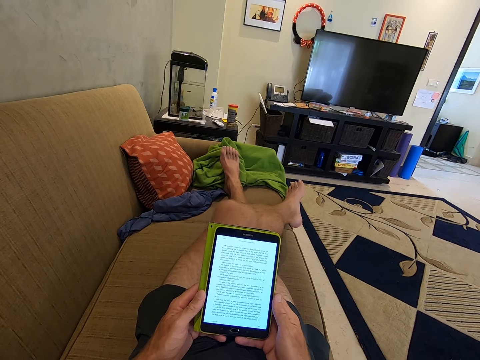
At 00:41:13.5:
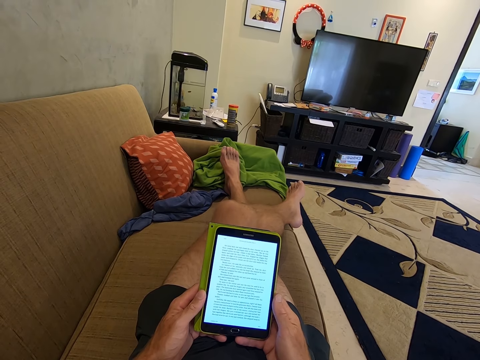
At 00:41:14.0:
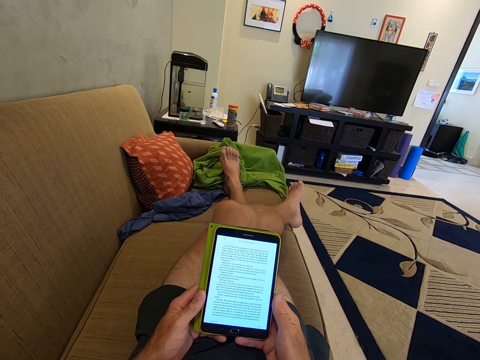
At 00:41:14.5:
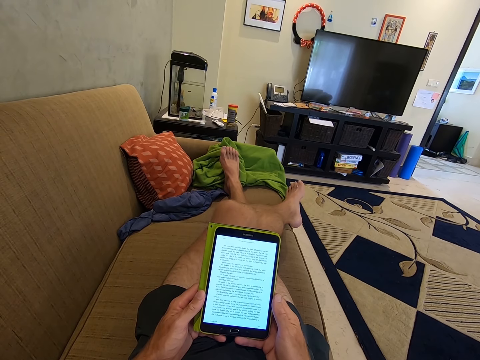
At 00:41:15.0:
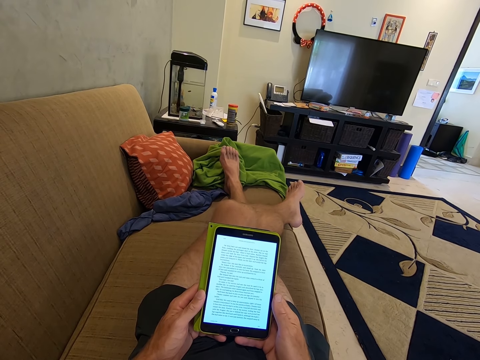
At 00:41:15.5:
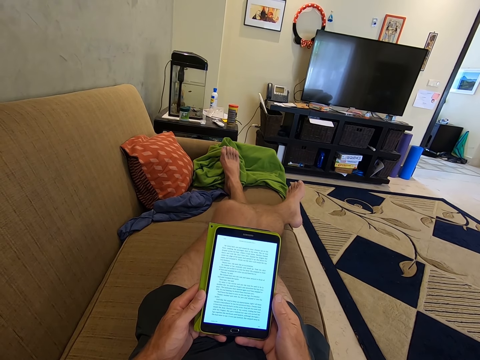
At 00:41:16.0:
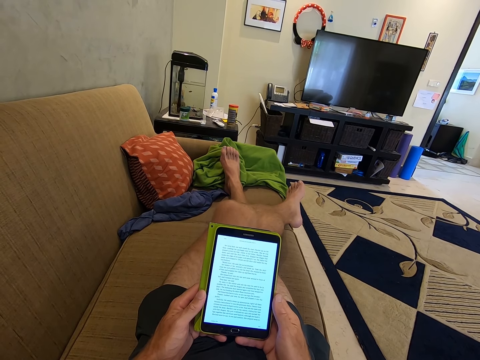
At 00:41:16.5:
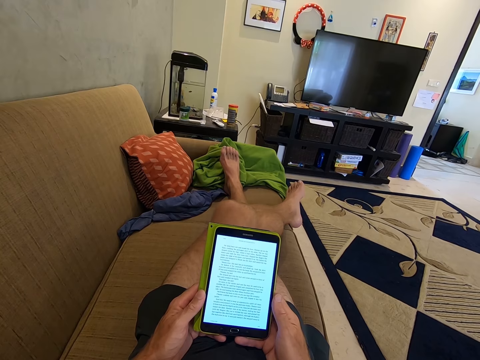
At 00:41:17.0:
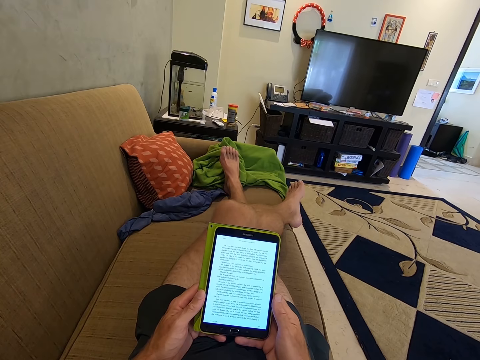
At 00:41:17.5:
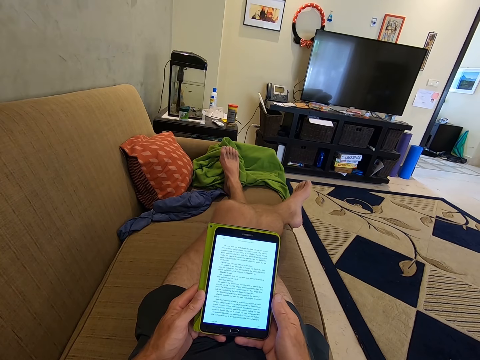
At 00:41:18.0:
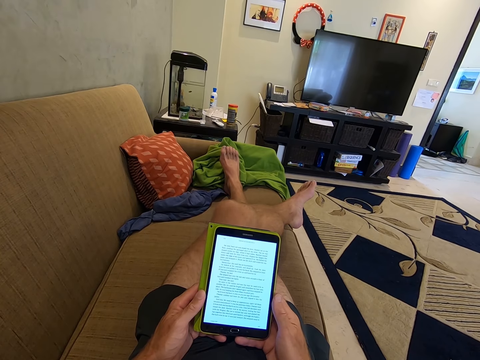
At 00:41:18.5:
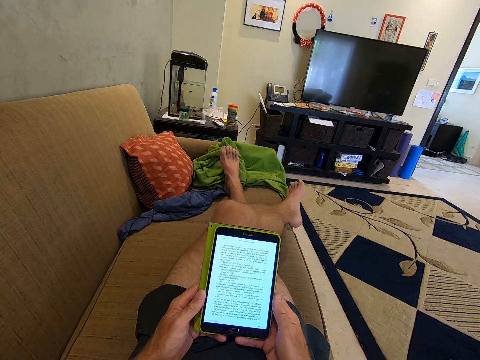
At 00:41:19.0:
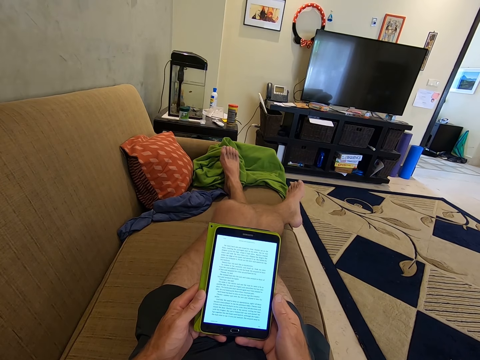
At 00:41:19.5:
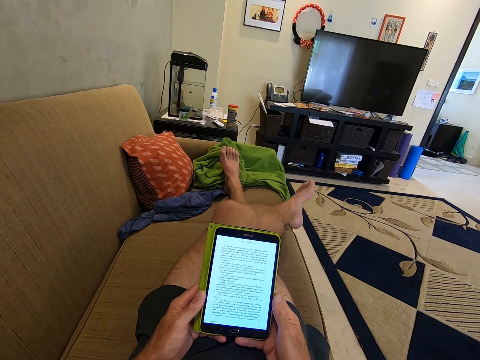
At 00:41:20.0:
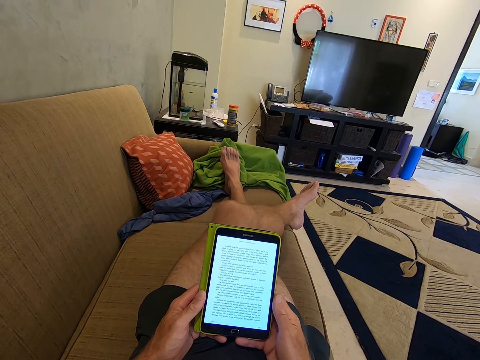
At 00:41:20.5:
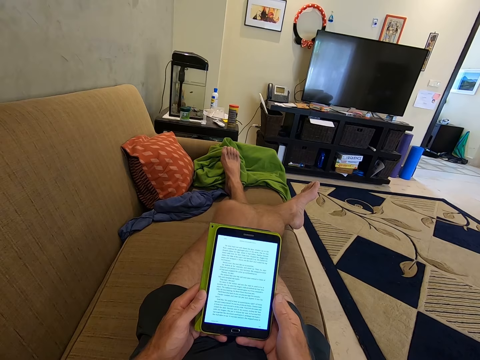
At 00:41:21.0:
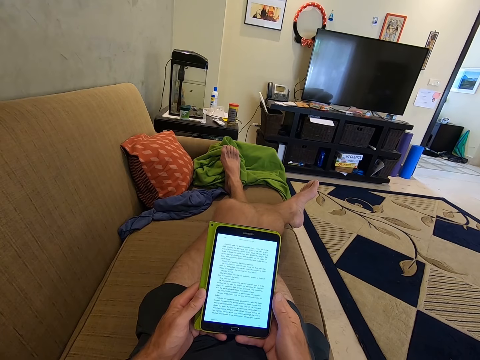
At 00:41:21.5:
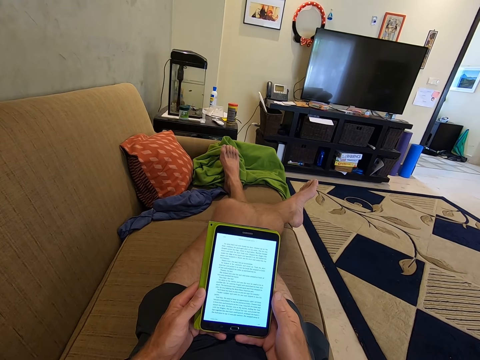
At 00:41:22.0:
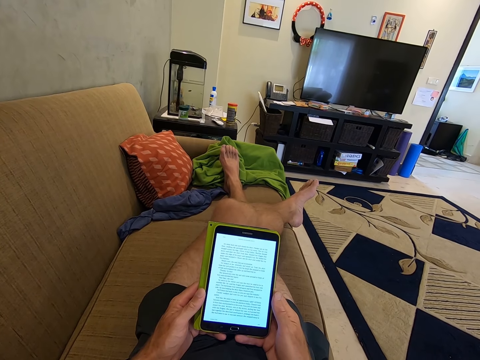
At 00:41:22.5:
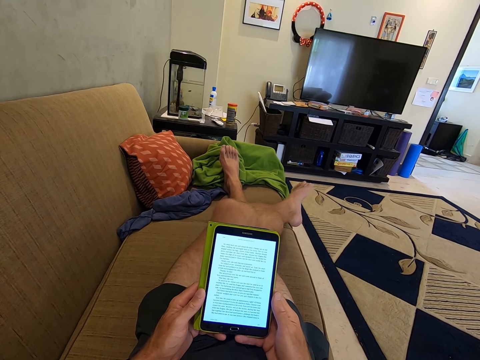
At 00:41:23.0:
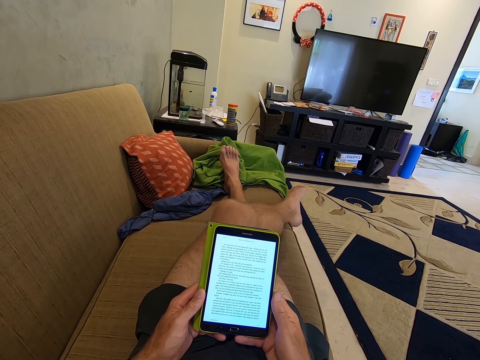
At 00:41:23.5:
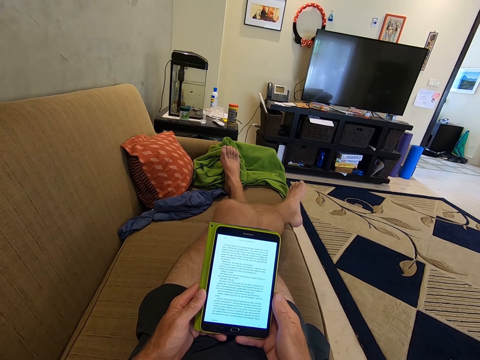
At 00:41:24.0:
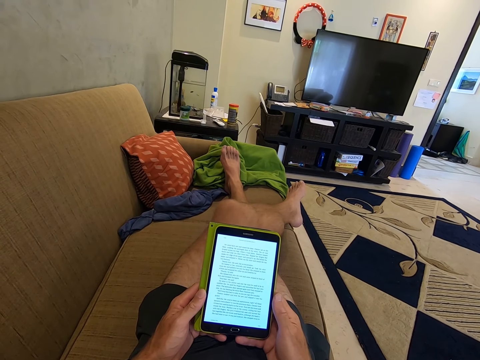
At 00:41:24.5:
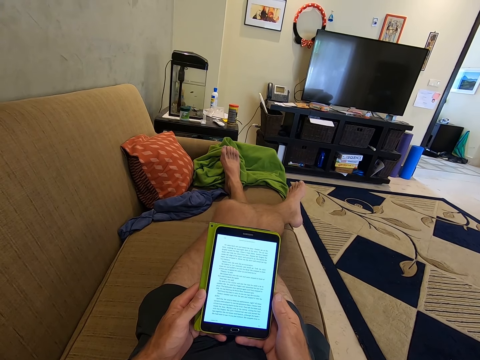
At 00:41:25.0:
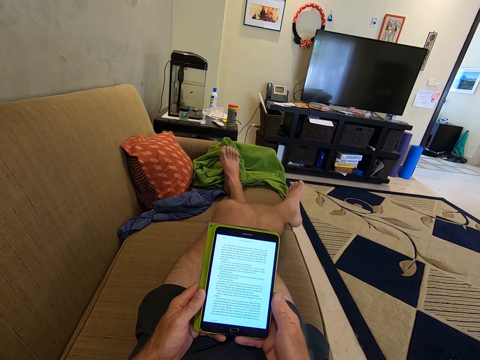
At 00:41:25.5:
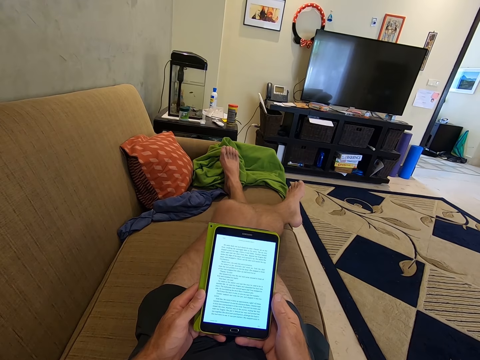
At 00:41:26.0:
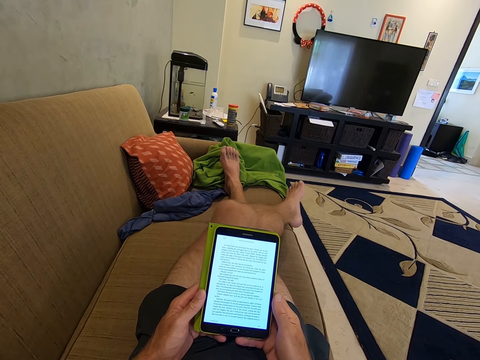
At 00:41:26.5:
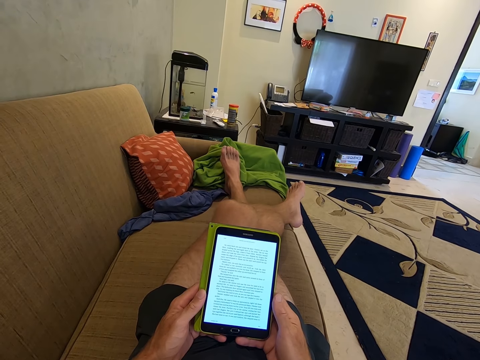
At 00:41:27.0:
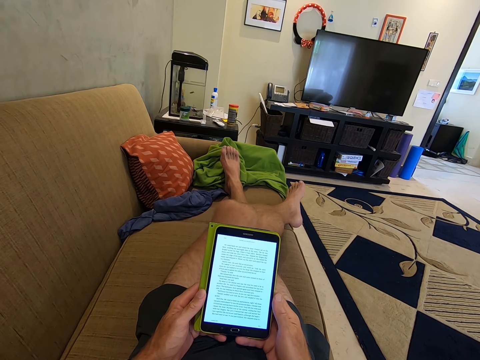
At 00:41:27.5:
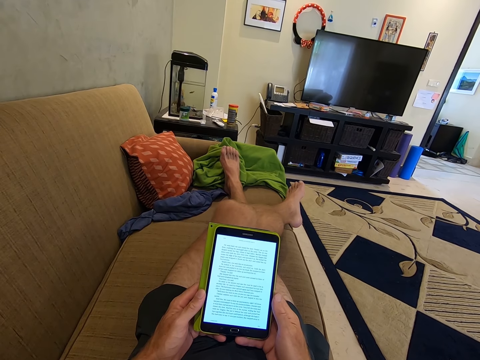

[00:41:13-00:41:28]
The camera wearer stares at the tablet phone. They stare at the tablet phone again.

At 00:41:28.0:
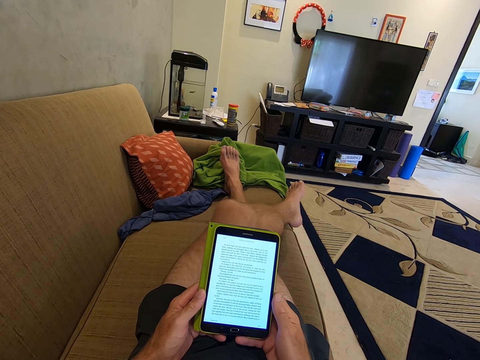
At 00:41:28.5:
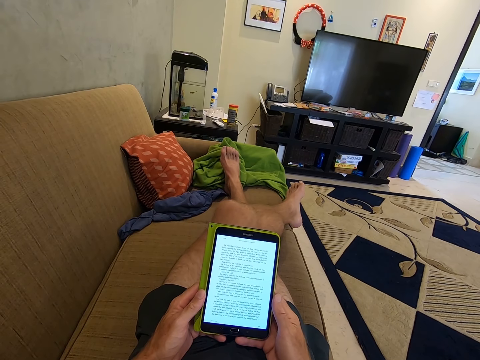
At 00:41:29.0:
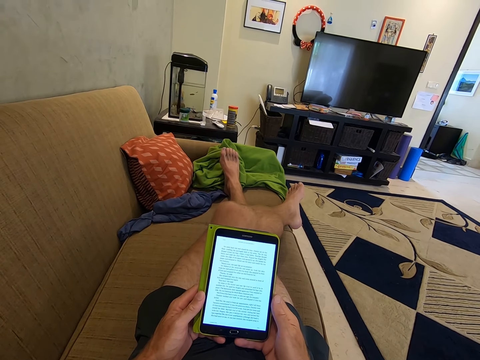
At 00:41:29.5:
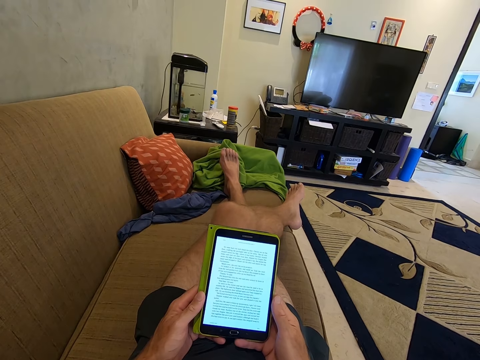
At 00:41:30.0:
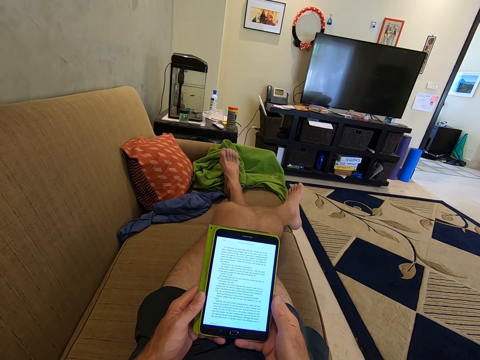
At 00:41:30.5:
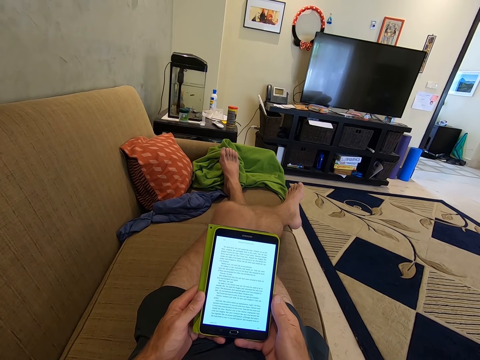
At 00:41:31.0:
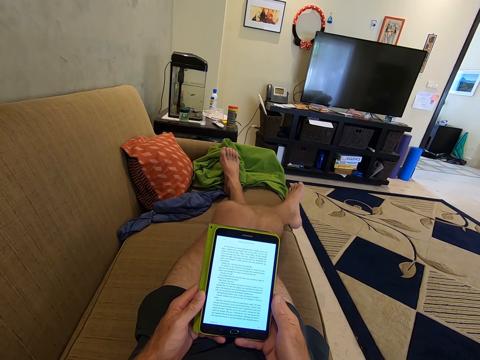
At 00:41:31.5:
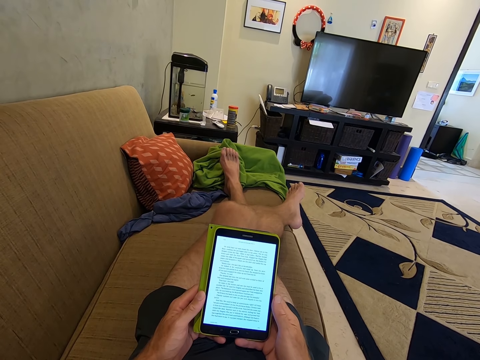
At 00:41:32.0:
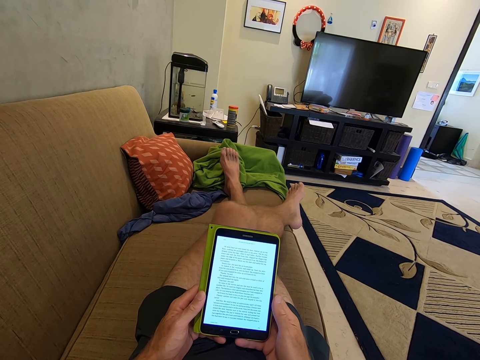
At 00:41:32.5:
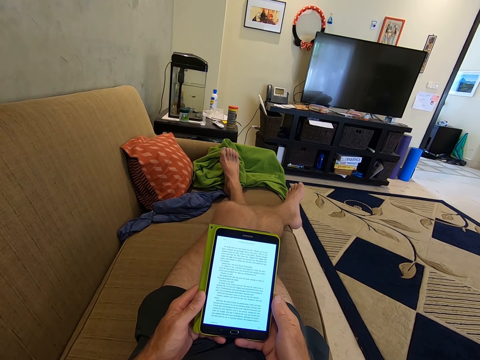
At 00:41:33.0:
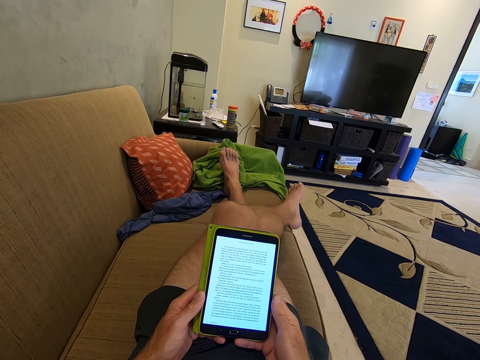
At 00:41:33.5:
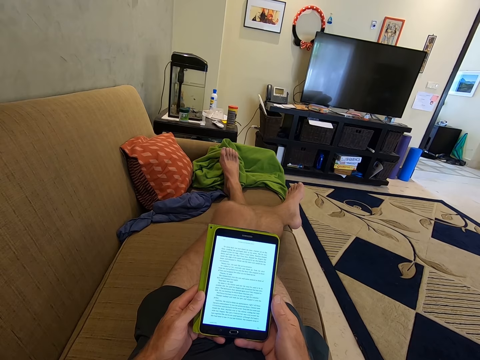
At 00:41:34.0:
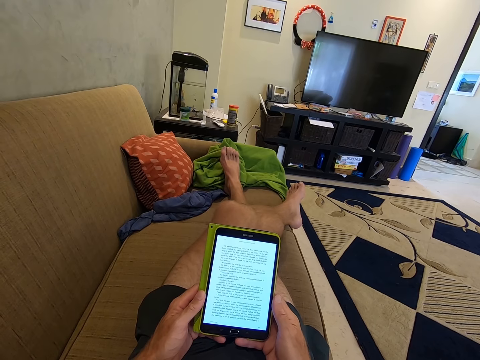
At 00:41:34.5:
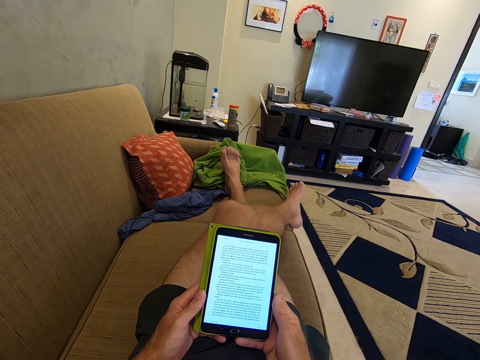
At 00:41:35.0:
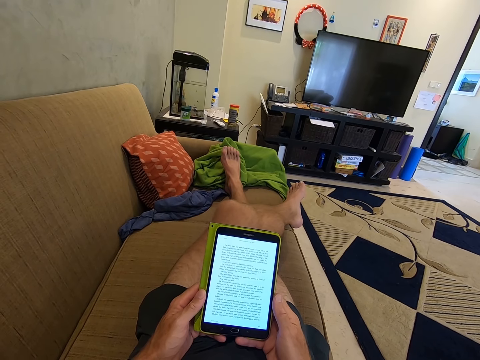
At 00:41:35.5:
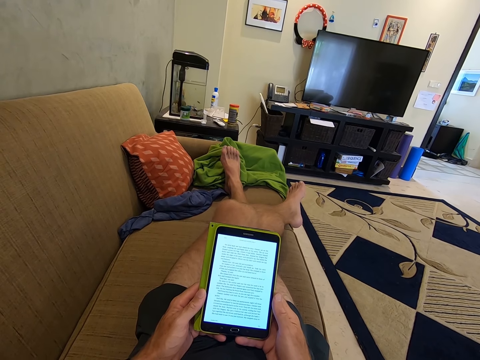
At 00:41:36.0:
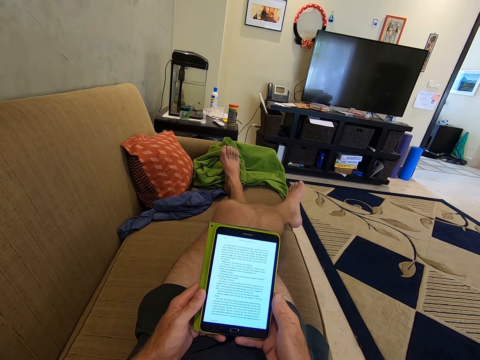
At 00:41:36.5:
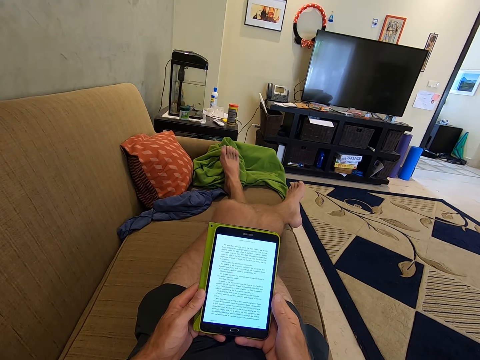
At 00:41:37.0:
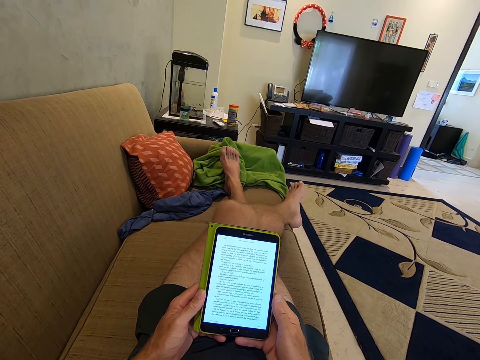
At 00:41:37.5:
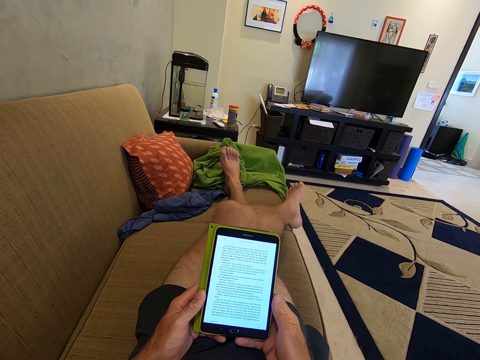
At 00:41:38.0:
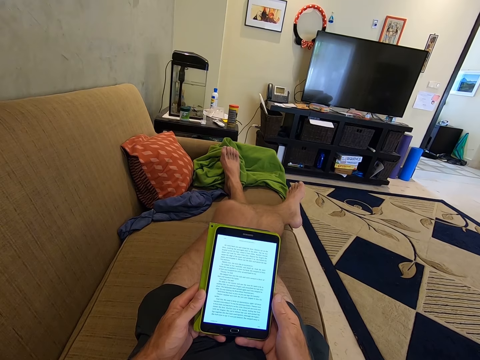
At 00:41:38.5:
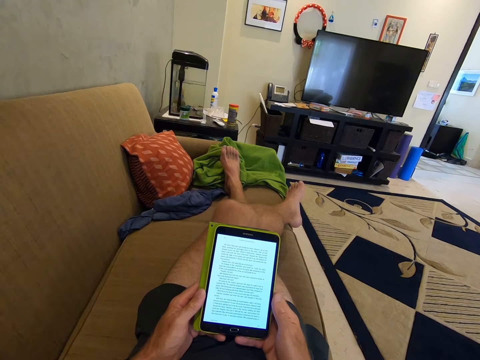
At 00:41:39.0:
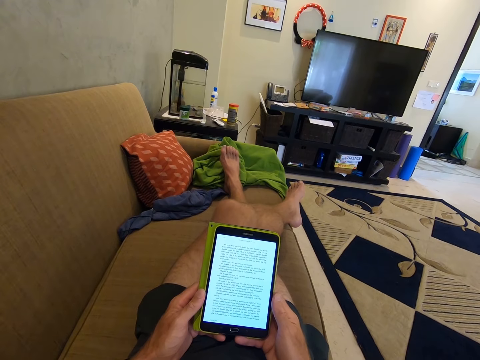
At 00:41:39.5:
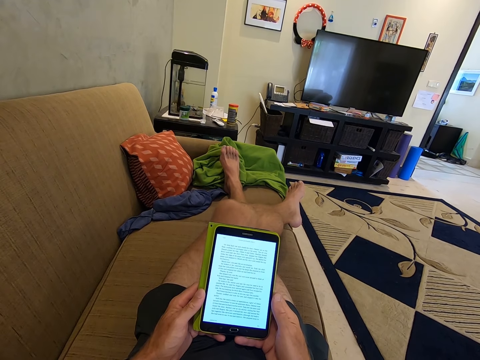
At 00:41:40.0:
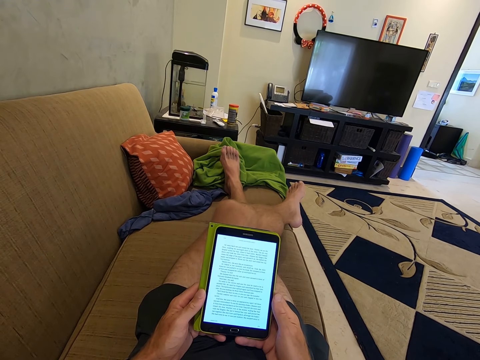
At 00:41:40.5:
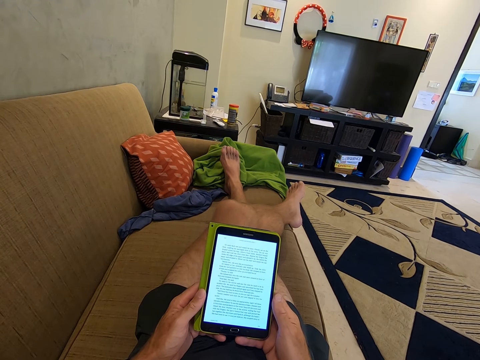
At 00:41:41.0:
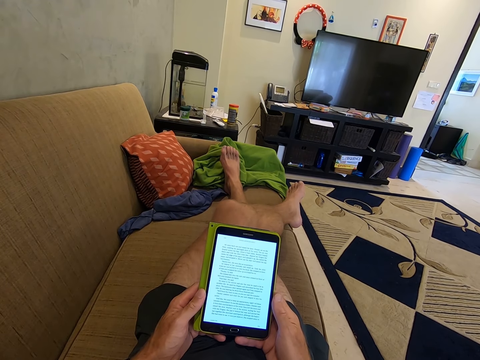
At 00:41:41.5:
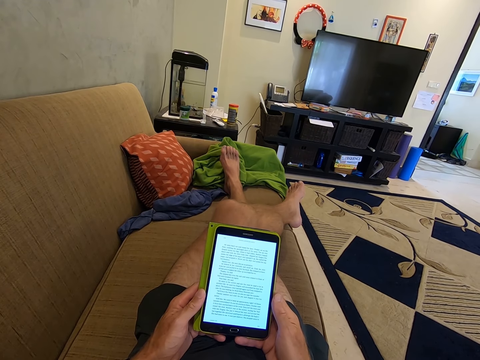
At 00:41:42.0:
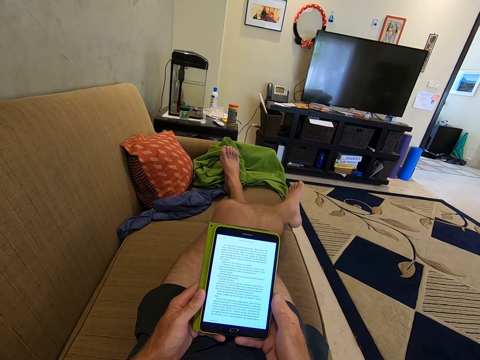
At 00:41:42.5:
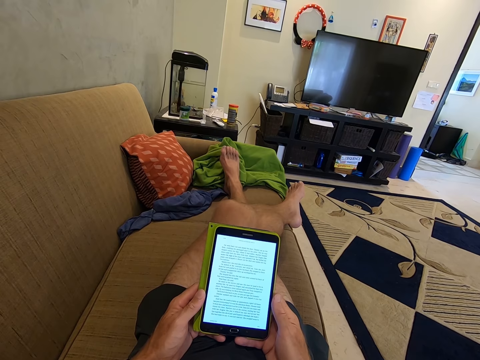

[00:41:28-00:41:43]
The camera wearer stares at the tablet phone. They stare at the tablet phone again.
